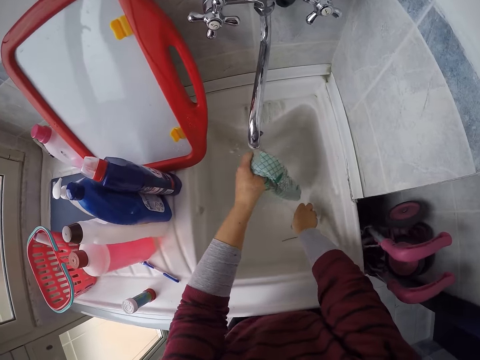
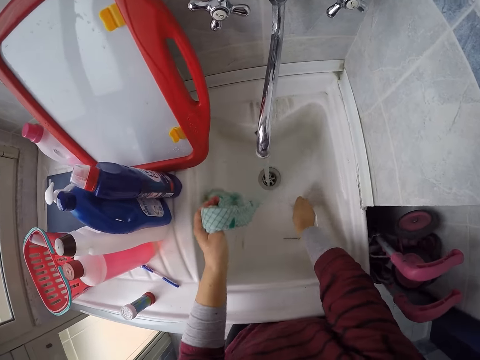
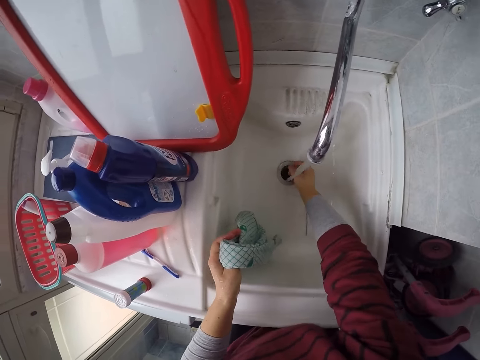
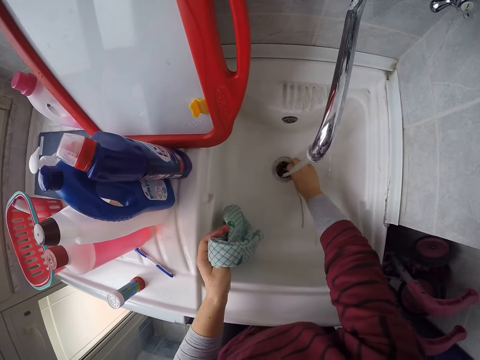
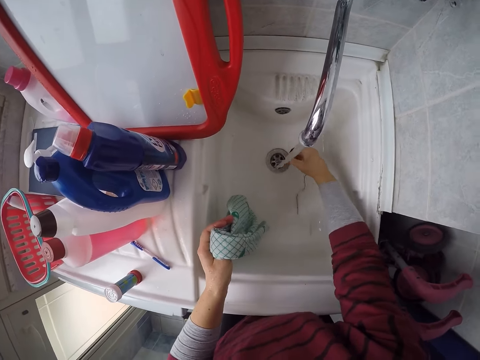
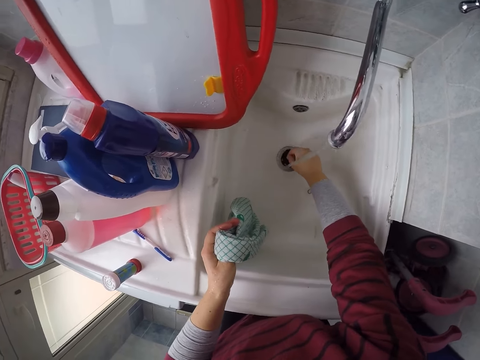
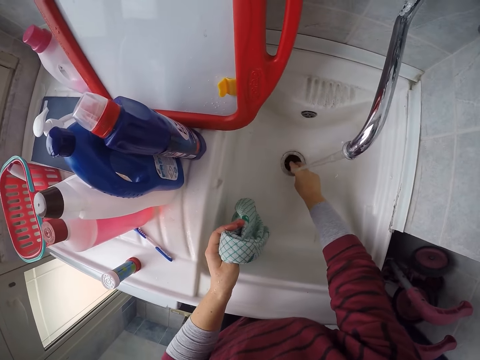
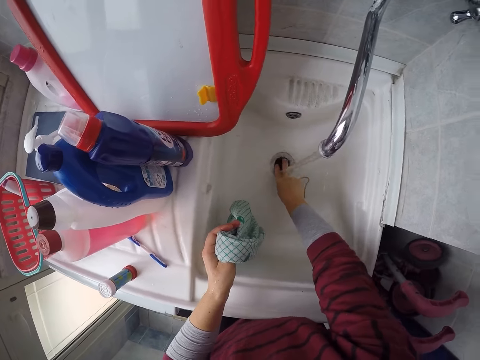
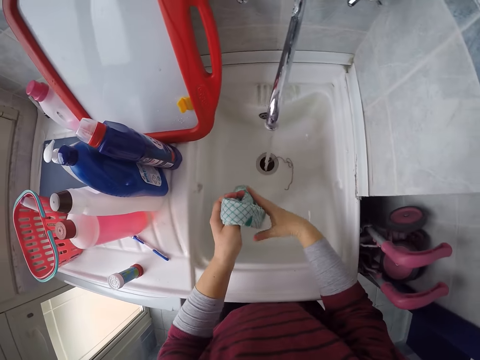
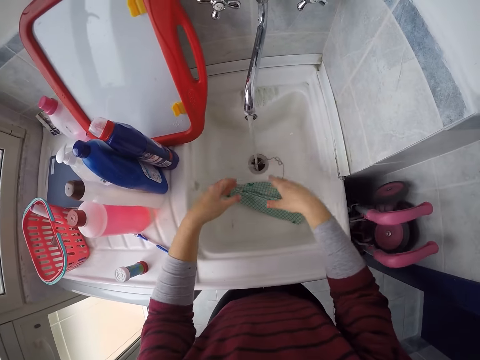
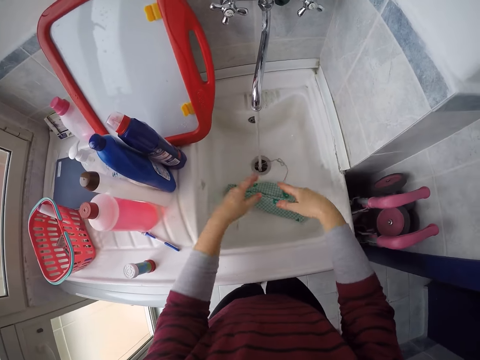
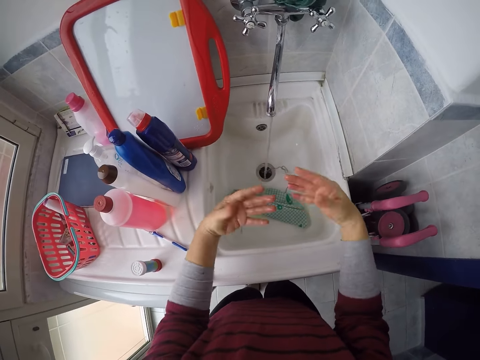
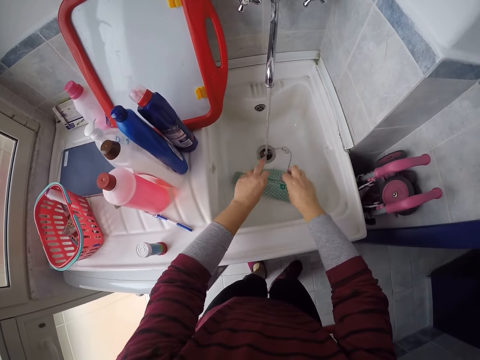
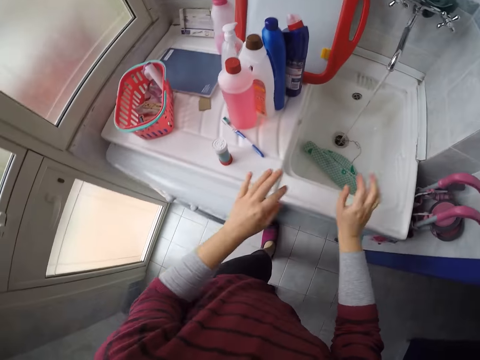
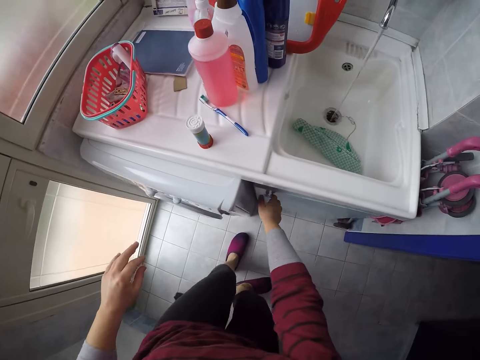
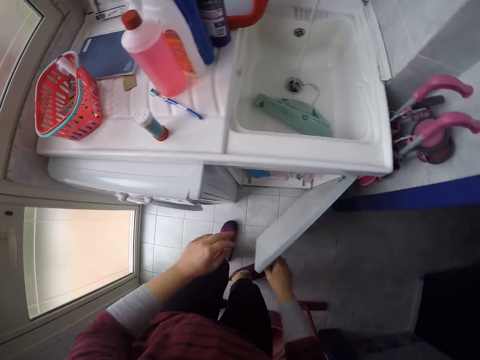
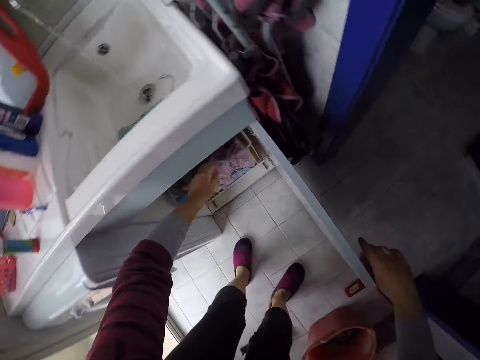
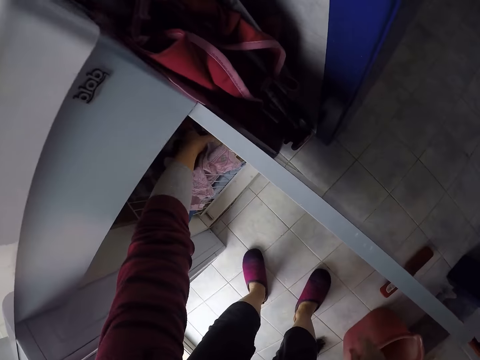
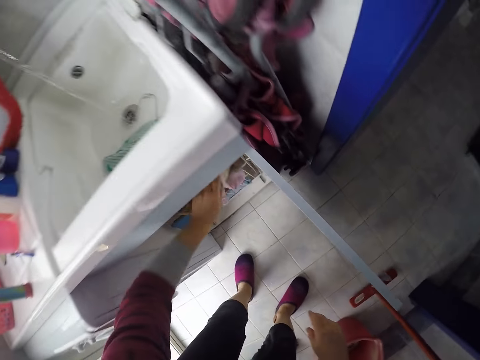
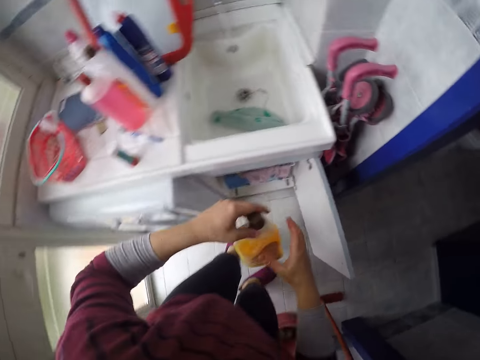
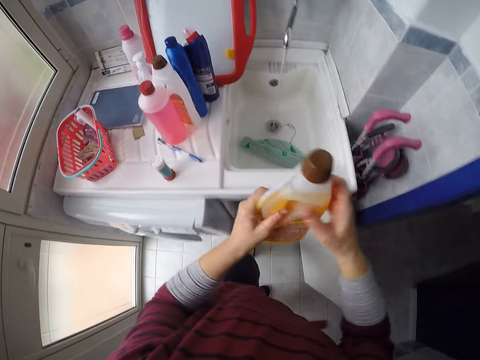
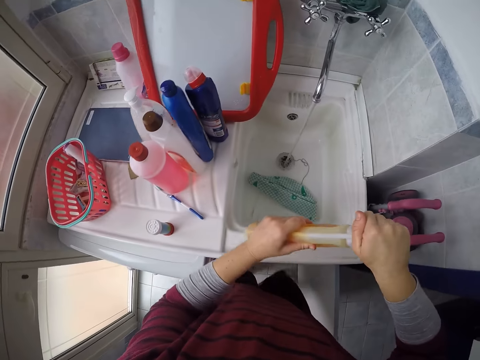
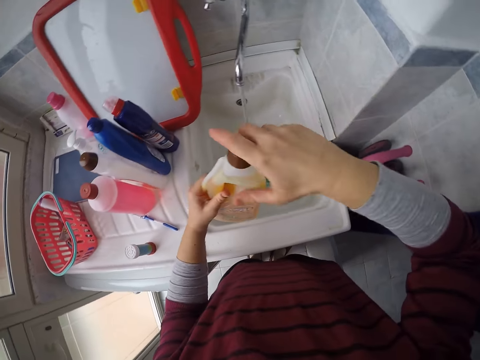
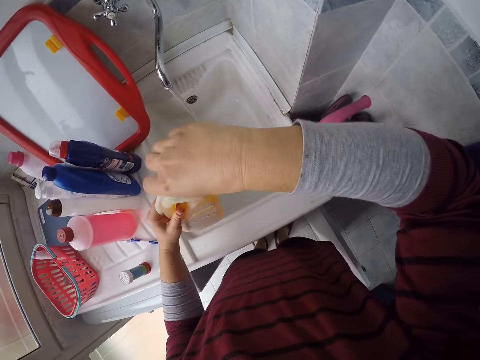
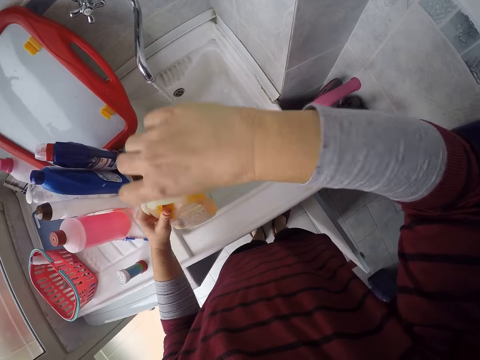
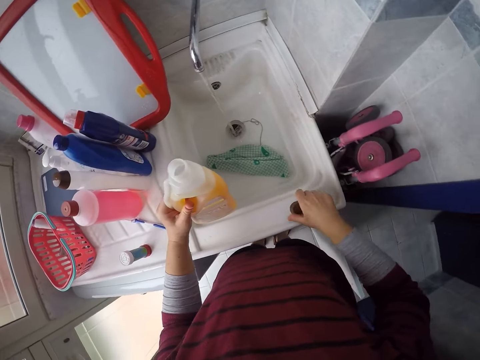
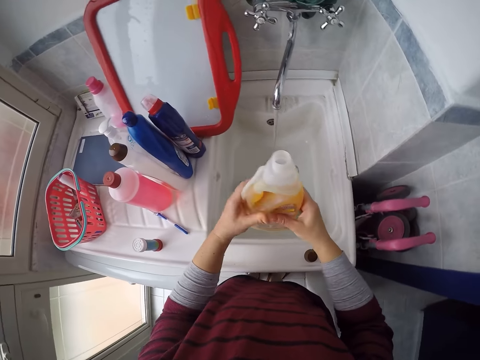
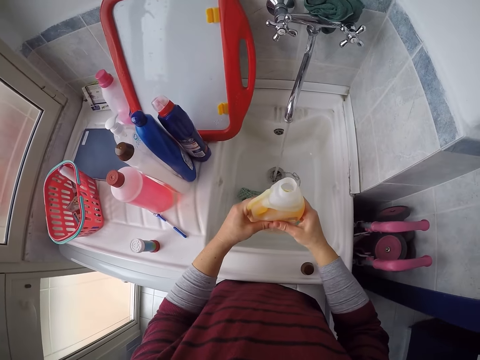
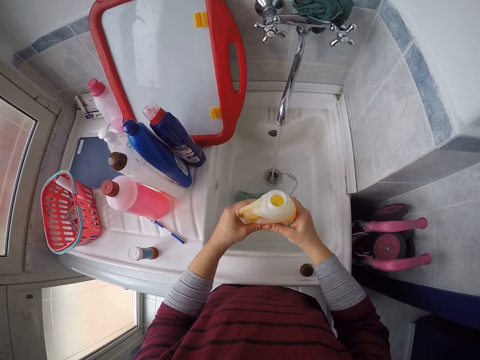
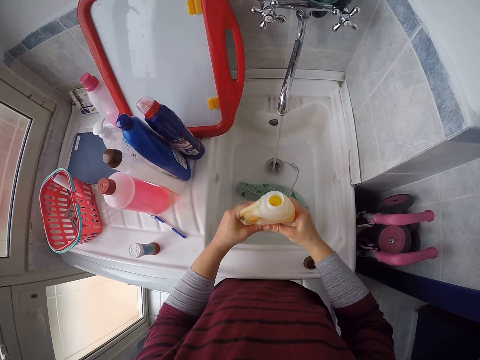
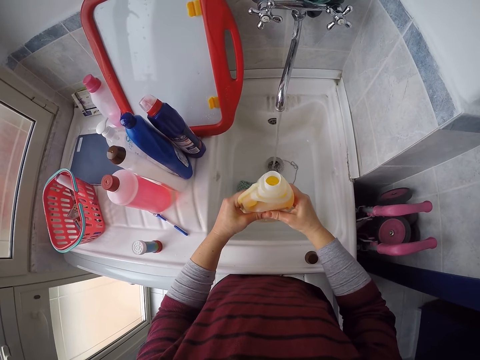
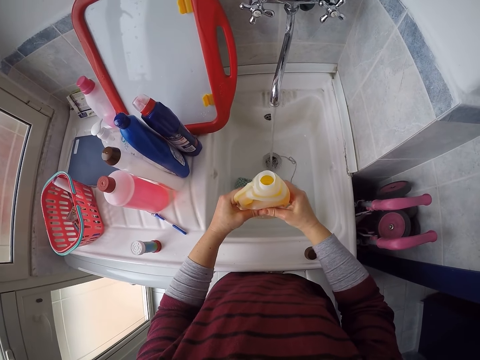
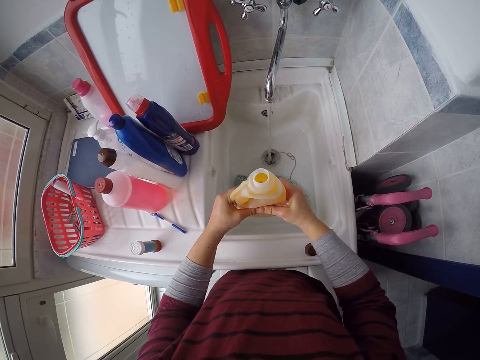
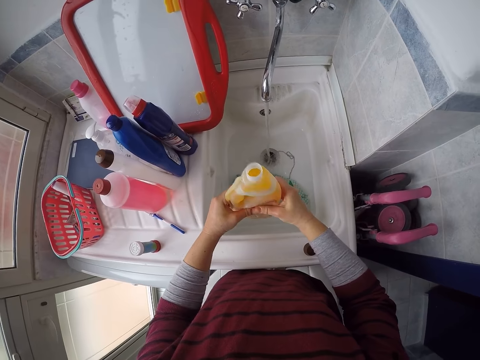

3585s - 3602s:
The camera wearer puts the sink lid on the sink. She plugs the tap holes with a tap hole stopper in her right hand. She drops the rag in the sink. She shakes her hands. She opens a cabinet under the sink. She brings out a bottle of liquid soap with her left hand. She opens the bottle of liquid soap. She places a lid on the sink. She holds the bottle tightly.

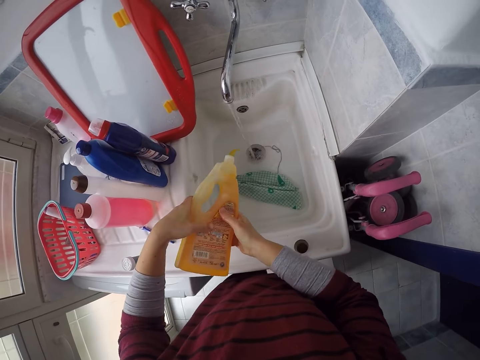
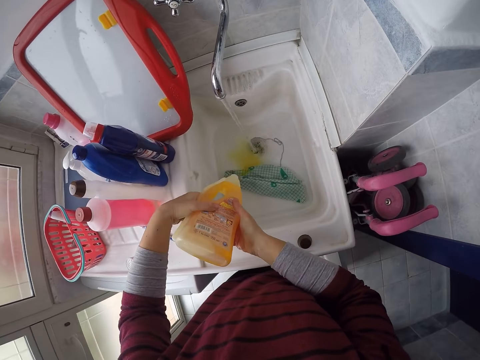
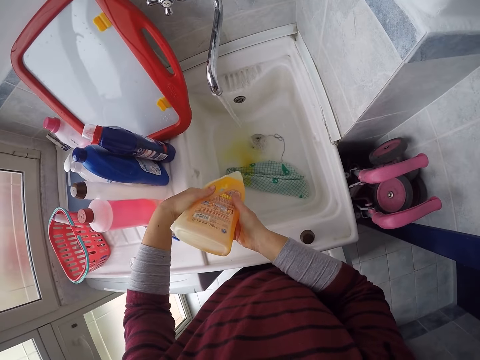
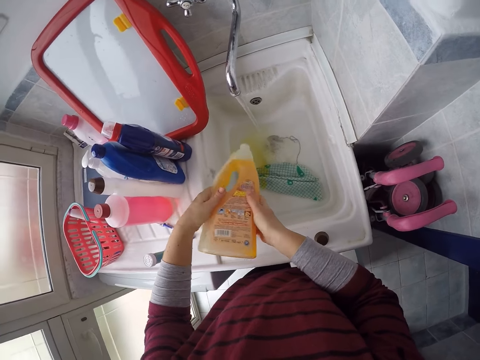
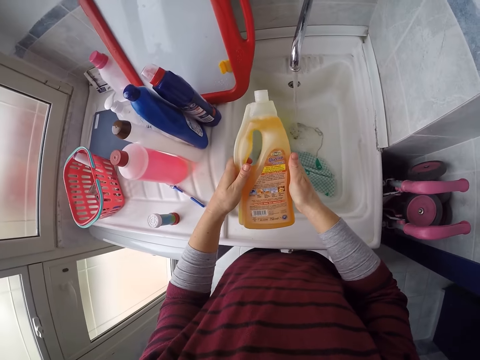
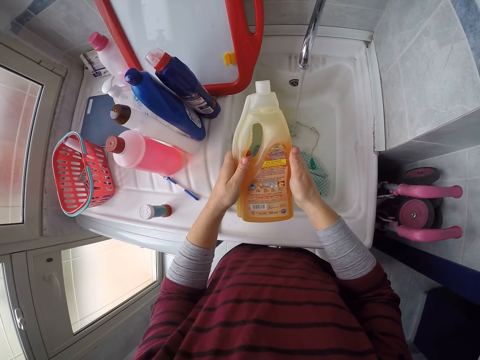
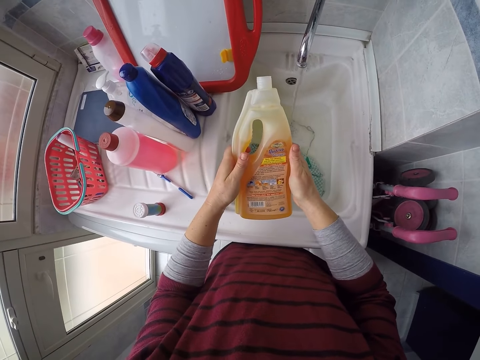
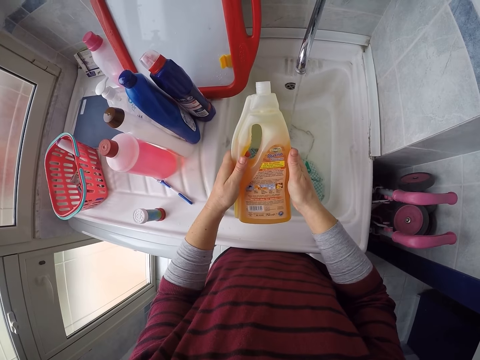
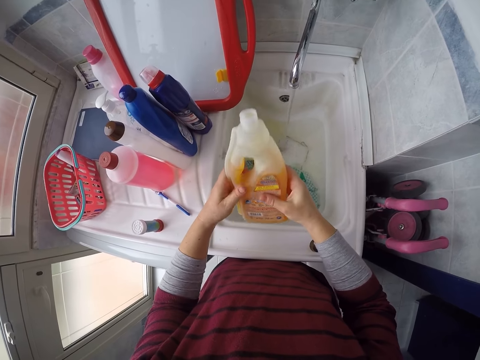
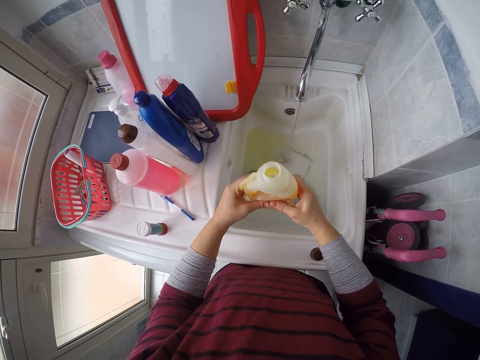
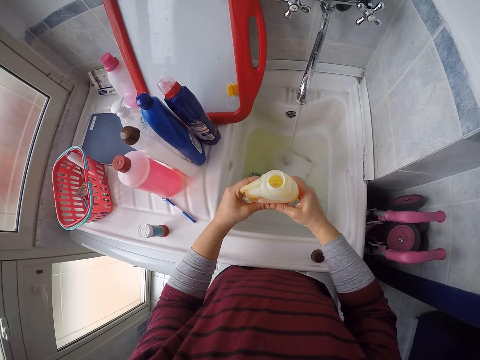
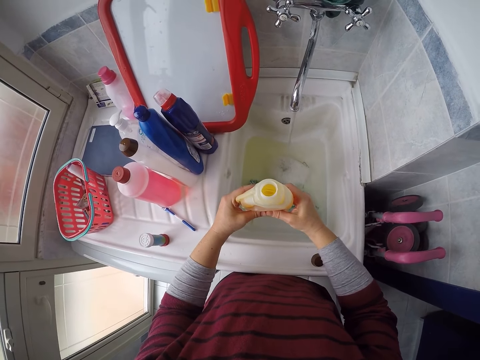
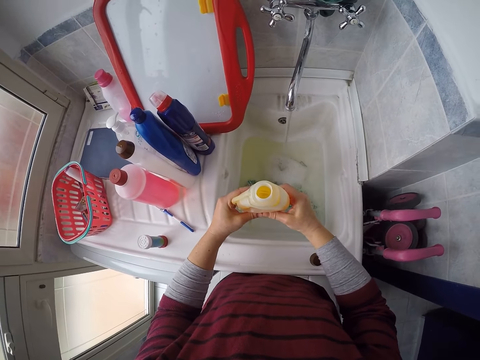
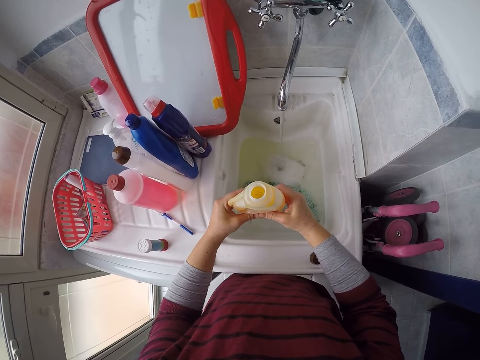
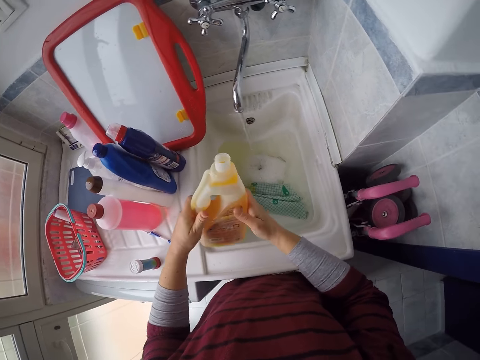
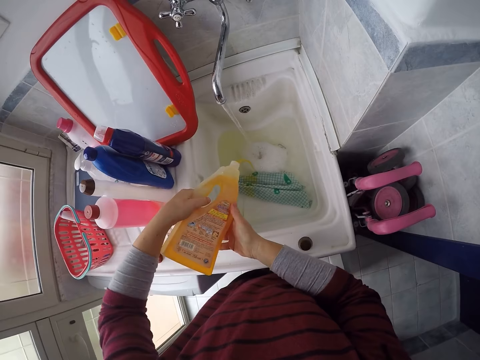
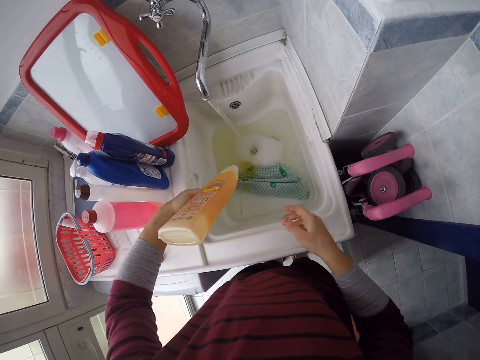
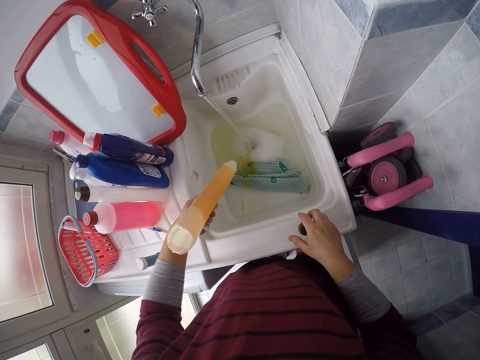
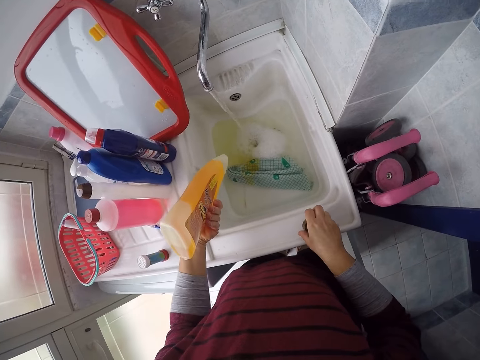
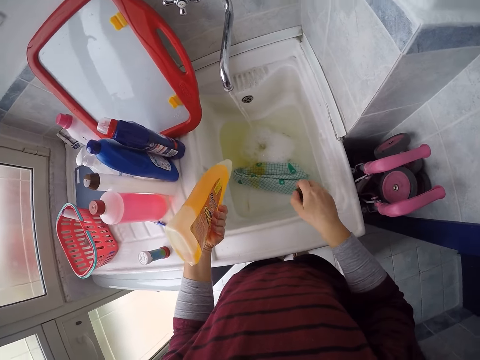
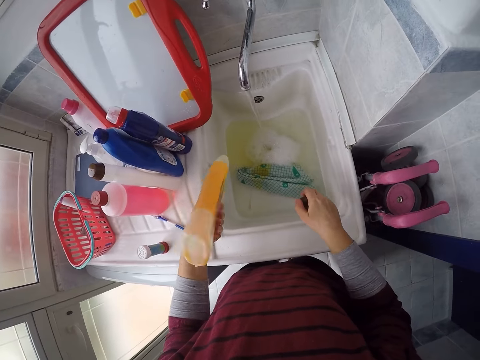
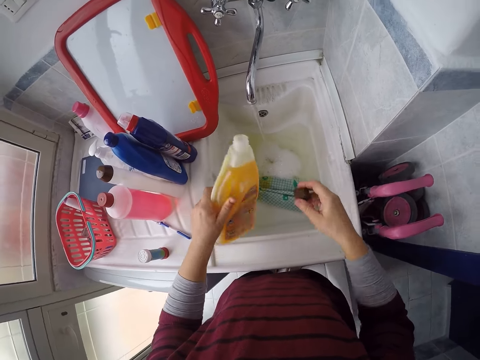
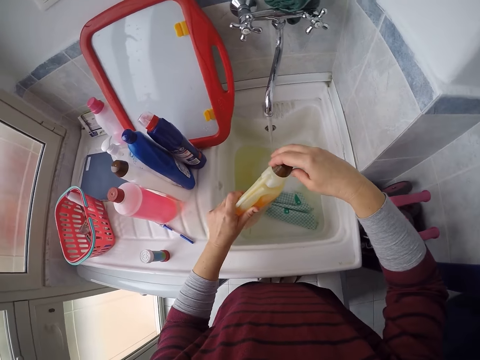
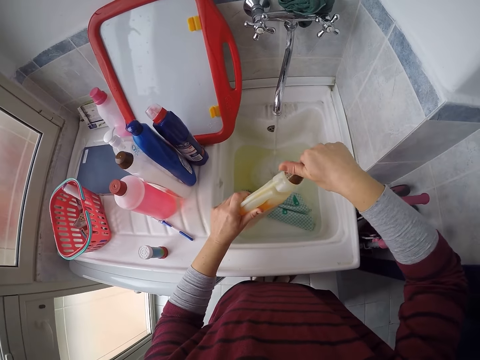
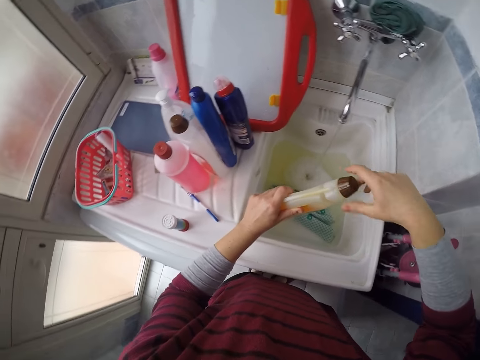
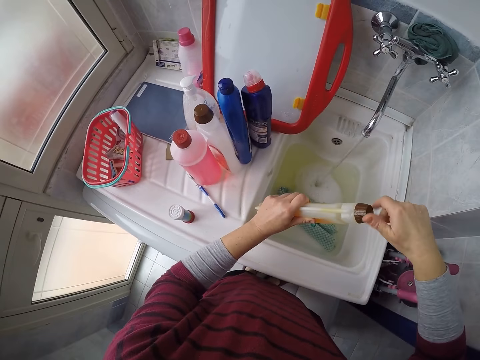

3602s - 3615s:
The camera wearer pours the liquid soap in the sink. They look at the bottle. They stop pouring the liquid soap. They hold the bottle tightly. They pour the liquid soap in the sink. They cover the bottle of liquid soap.
